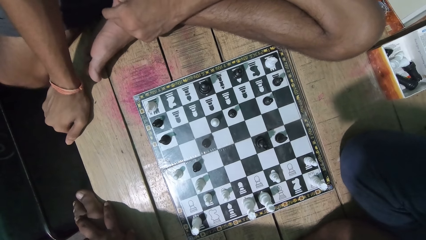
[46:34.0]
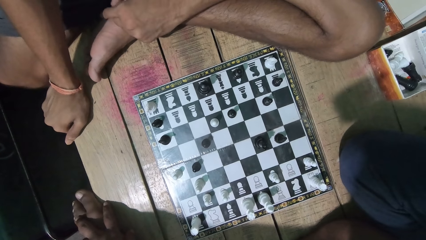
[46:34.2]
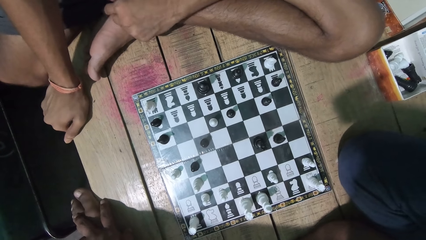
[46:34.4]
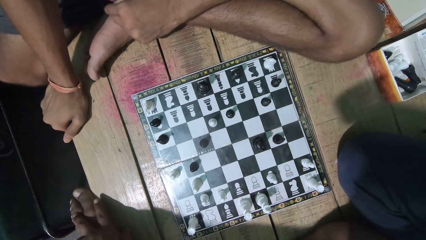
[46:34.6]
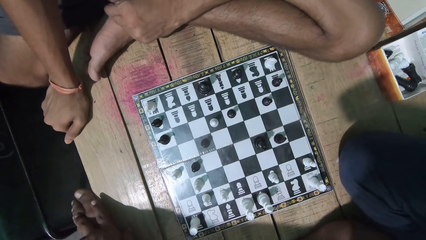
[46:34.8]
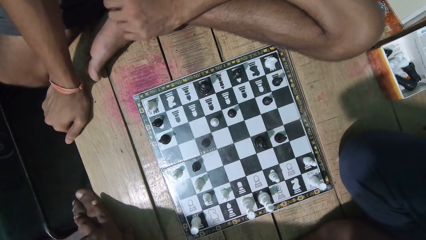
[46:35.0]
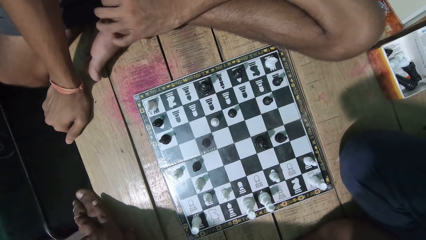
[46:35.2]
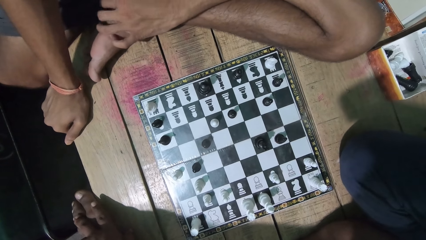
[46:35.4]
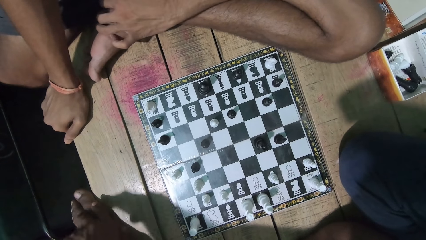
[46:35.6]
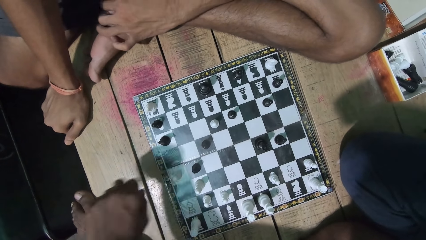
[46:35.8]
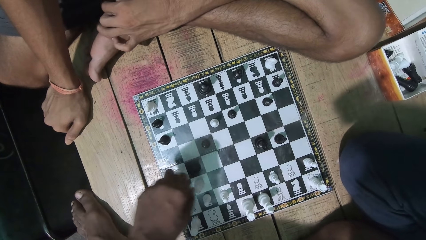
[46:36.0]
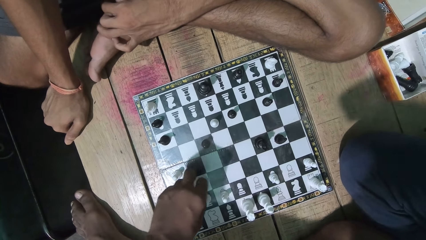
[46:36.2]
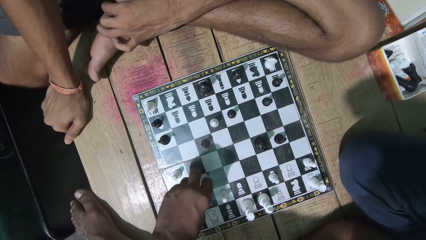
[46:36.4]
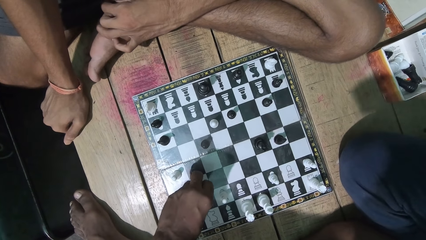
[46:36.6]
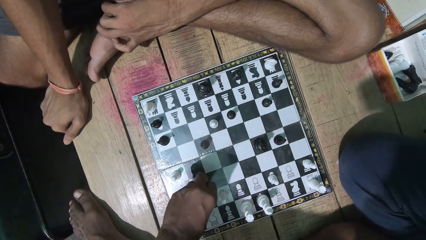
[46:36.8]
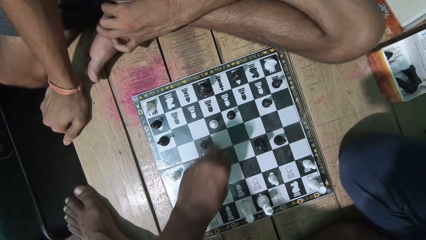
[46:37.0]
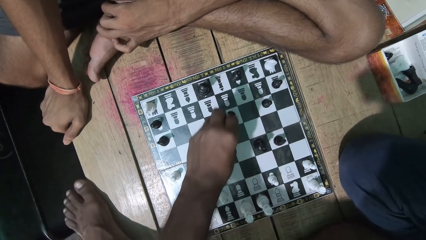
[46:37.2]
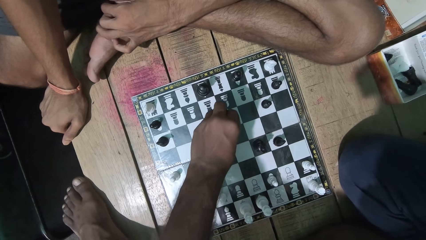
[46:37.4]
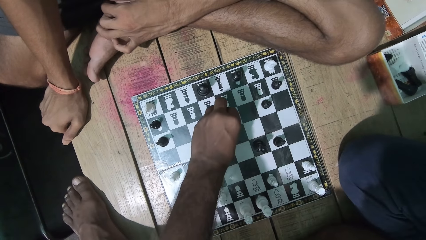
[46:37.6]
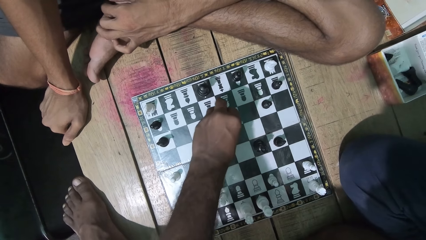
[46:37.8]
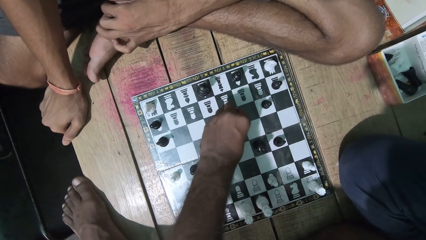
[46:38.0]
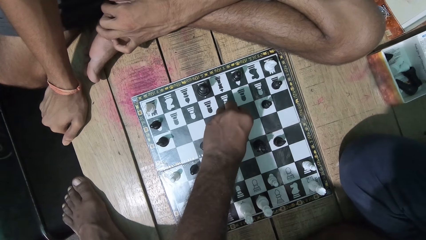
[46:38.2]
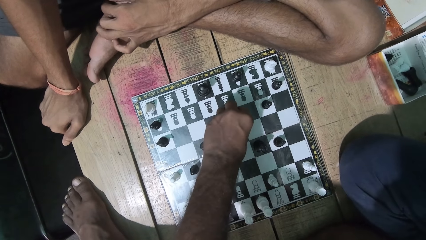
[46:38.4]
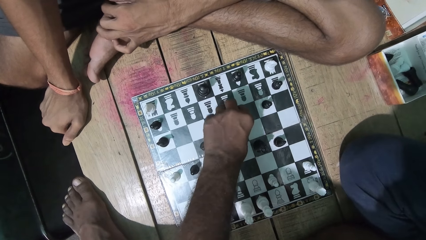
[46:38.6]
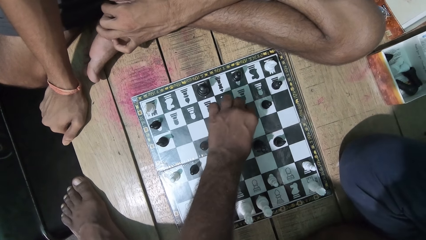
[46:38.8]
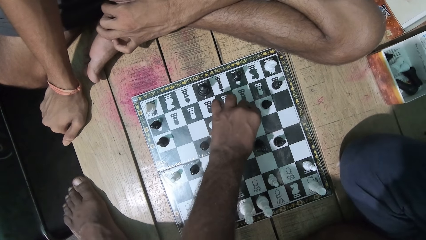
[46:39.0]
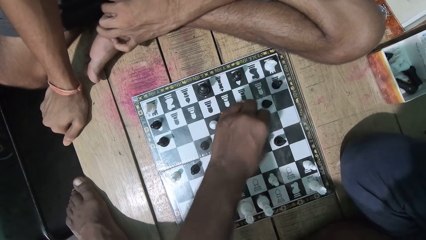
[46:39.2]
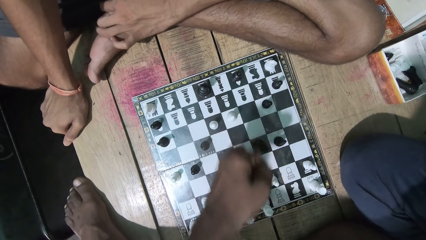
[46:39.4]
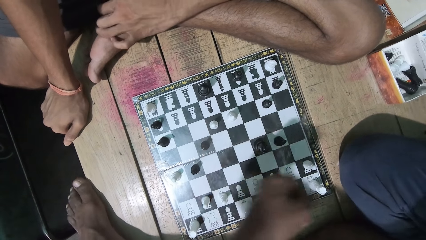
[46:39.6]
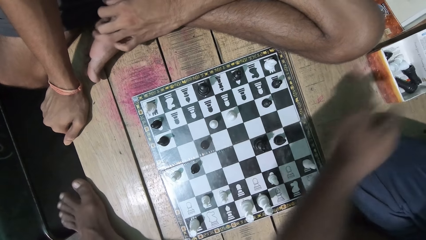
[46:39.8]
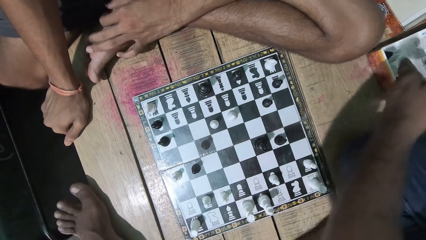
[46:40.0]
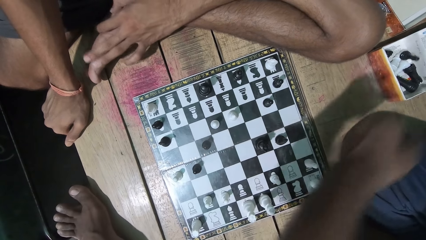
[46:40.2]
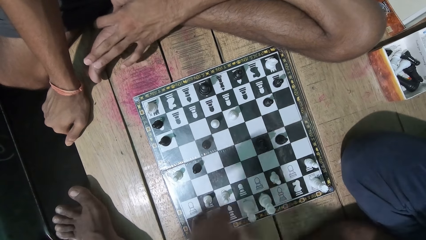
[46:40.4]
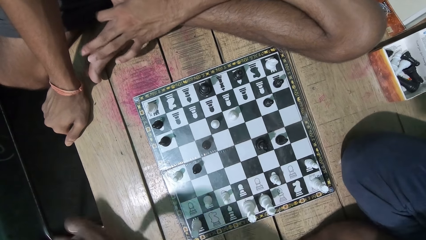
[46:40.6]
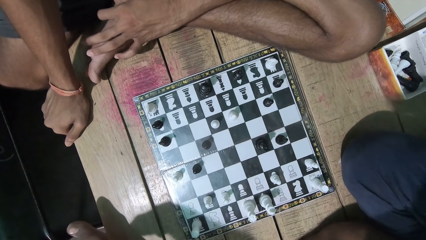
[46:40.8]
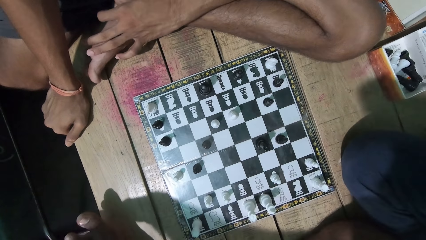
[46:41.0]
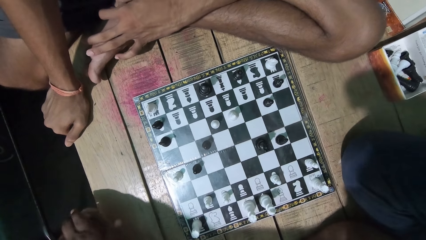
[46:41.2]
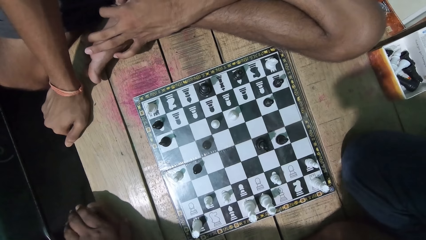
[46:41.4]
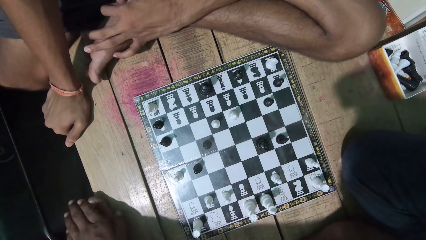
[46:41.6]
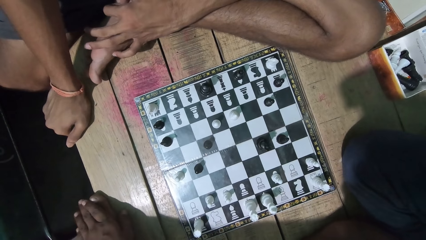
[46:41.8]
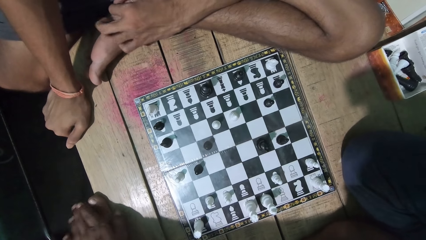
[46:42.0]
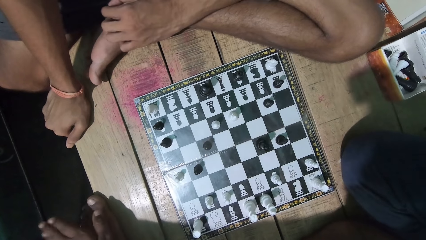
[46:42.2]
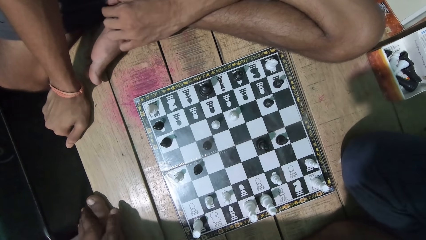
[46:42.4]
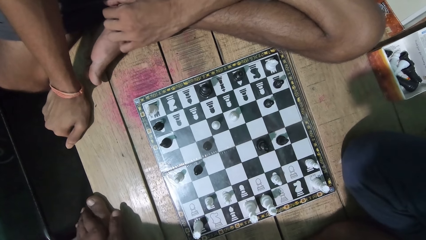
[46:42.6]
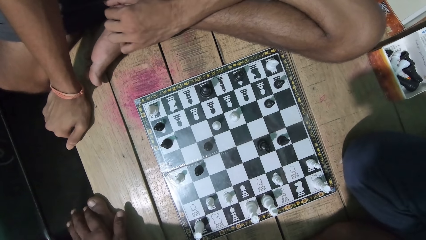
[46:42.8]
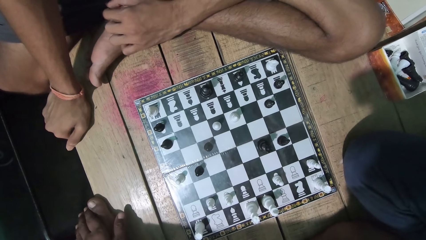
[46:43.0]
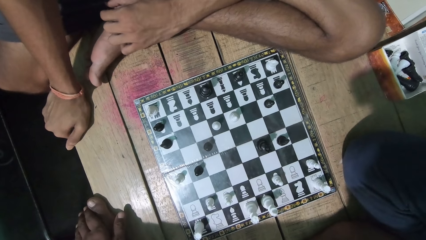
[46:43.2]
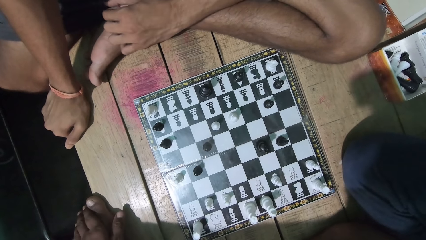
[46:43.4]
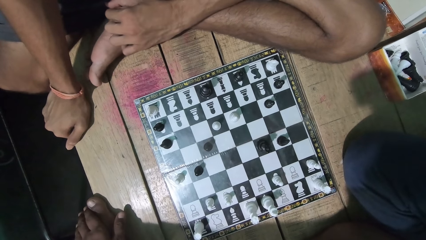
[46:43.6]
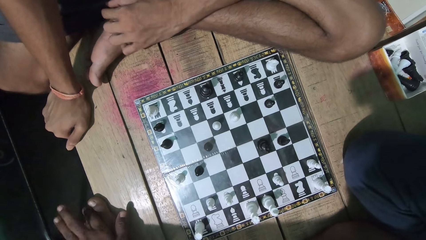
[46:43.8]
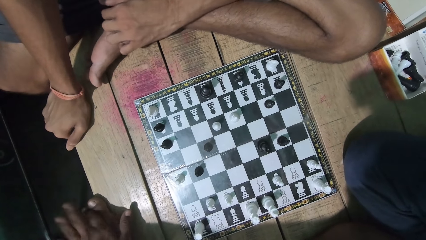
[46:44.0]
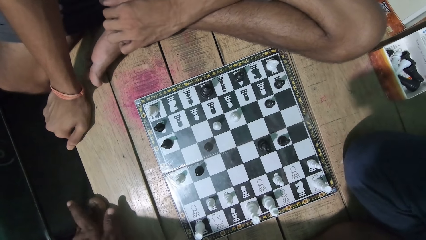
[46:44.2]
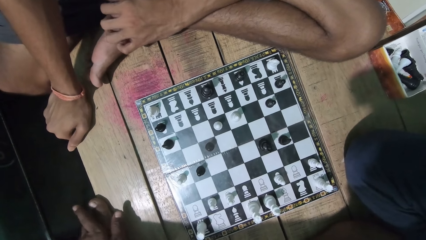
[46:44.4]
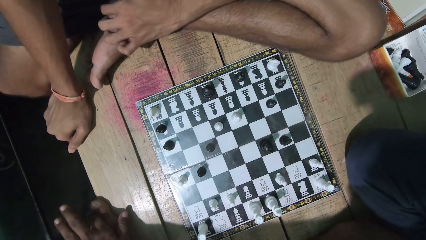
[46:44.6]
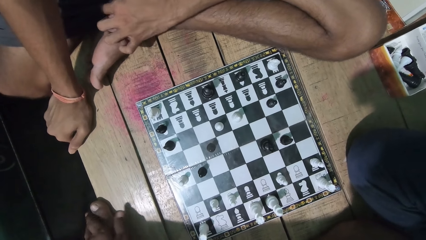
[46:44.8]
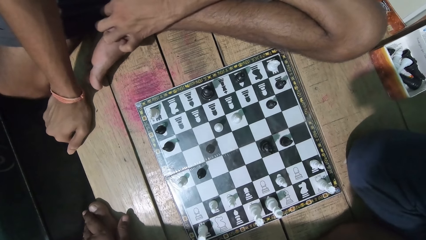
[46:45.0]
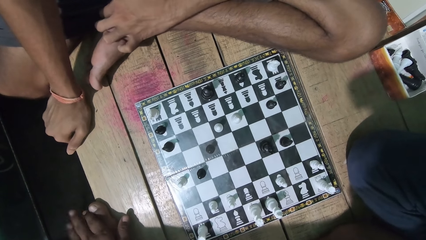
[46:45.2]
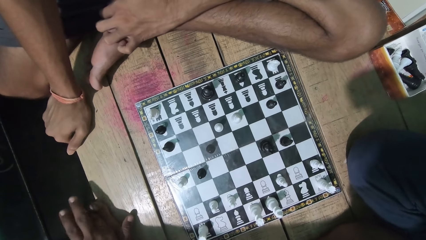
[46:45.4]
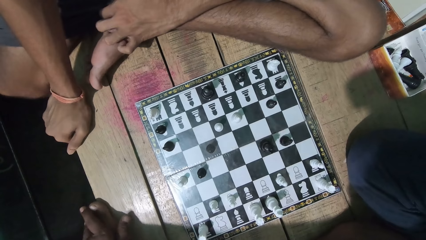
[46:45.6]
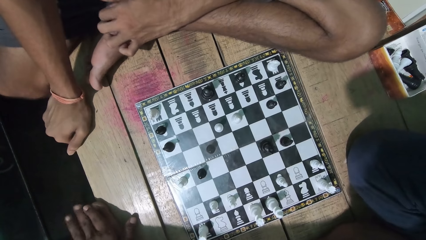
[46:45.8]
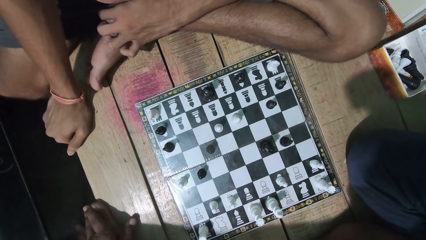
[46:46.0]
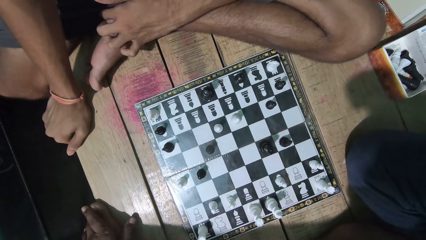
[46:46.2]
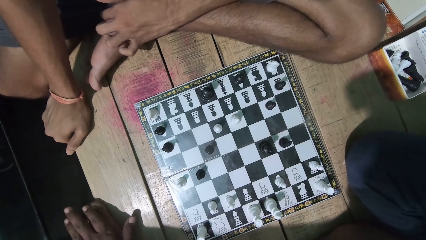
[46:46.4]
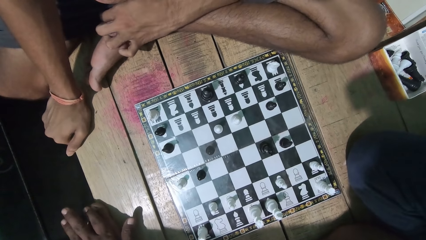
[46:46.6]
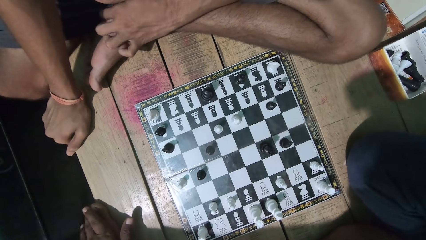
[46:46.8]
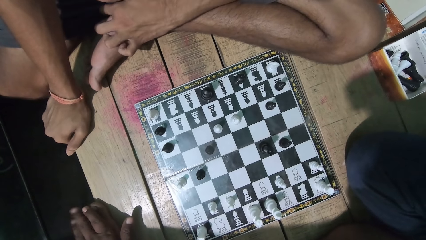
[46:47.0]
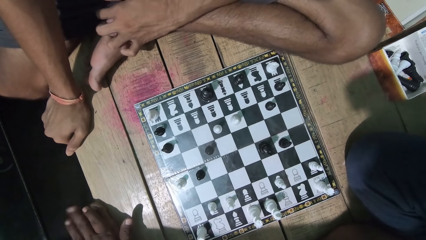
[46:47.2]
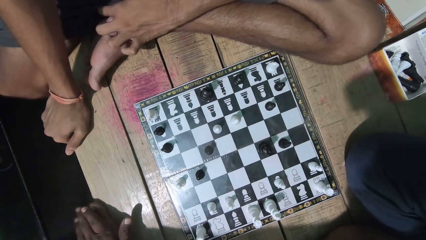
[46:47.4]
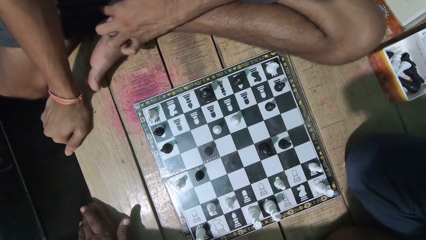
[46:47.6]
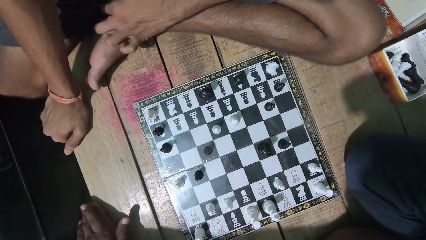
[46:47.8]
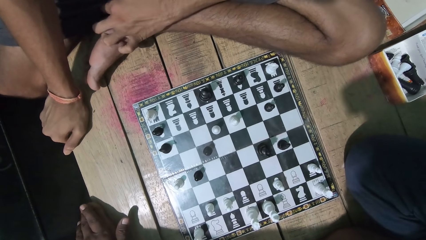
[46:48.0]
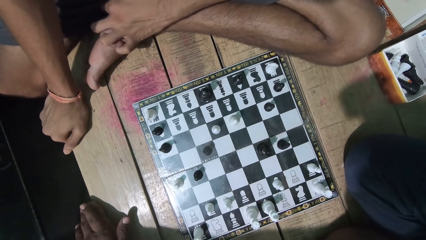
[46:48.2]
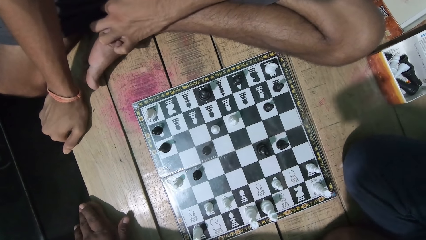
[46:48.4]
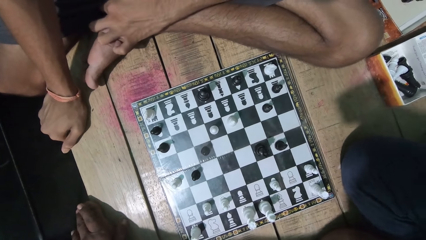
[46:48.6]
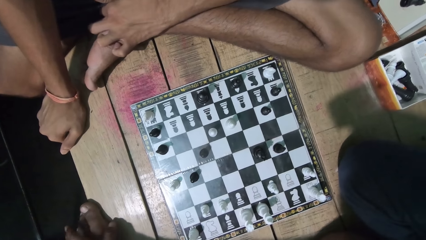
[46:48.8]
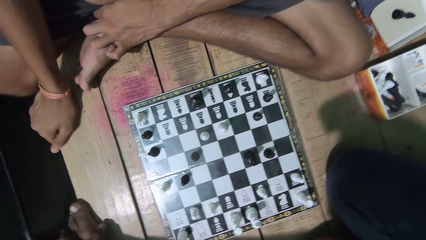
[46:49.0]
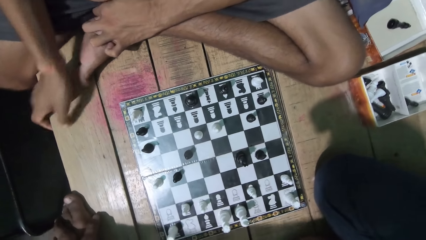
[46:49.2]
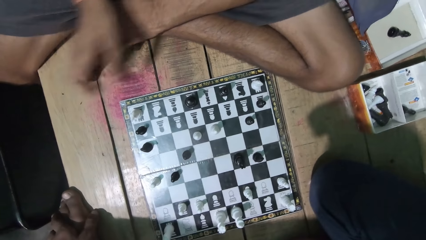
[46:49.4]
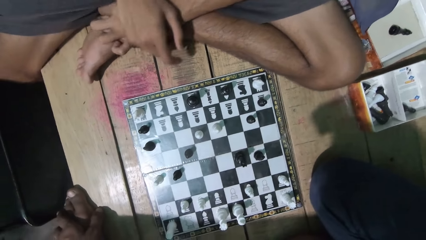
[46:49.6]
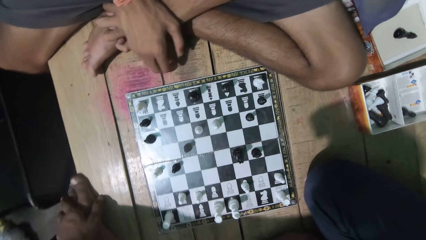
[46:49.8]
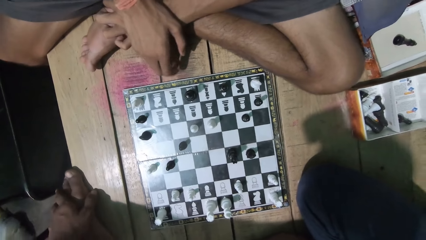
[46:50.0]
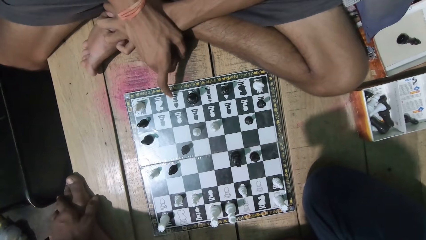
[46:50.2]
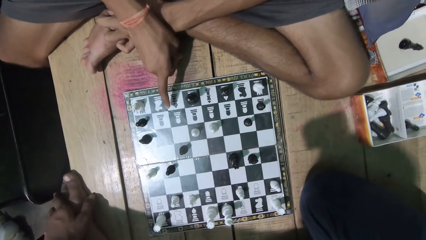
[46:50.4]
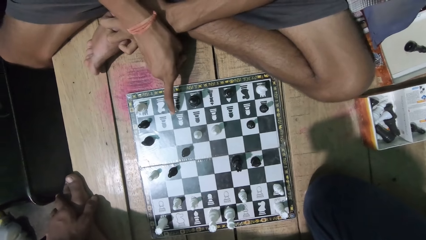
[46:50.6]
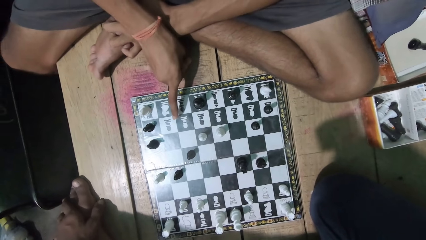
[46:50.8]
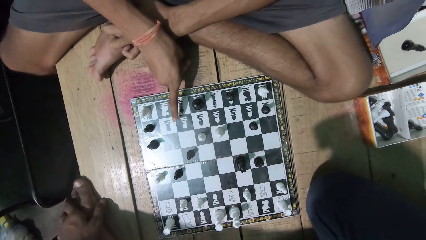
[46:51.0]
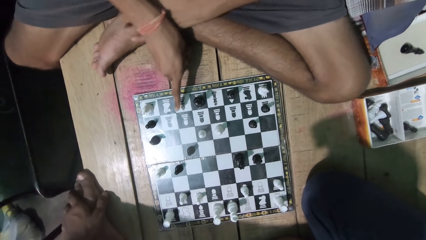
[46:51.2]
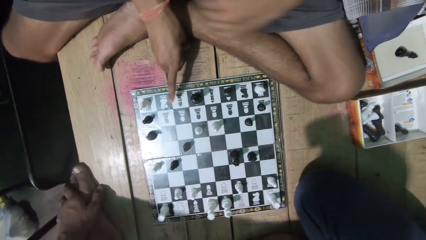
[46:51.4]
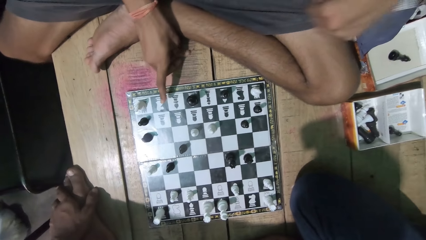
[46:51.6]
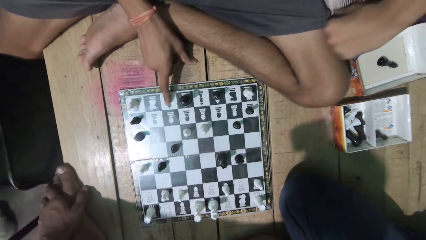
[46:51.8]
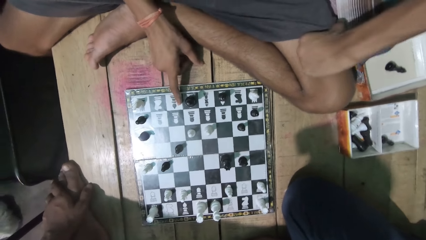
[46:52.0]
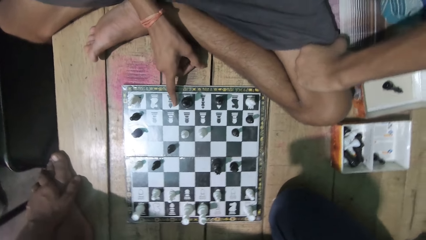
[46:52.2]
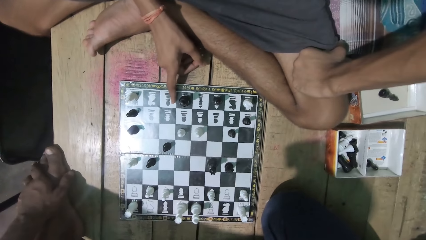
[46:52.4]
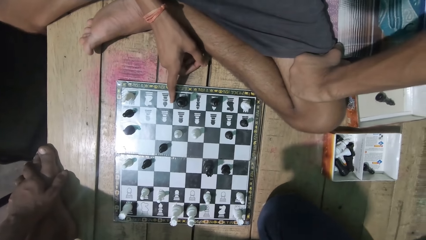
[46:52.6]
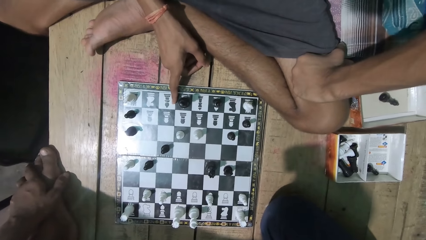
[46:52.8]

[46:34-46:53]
A man plays the chess game. The camera wearer plays. They pick the black chess piece. The man picks the chess piece. The camera wearer puts the black chess piece in the box. The man puts the chess piece in the box. The camera wearer looks at the chess game. They touch the chess board.
